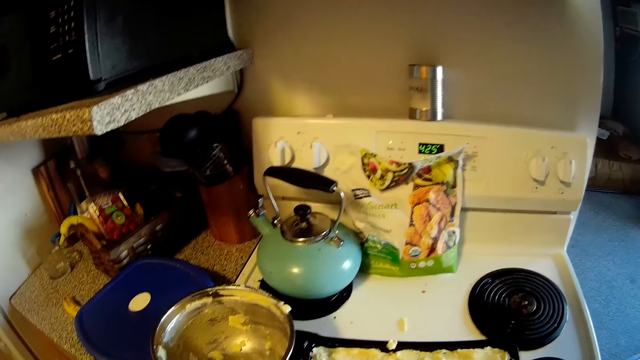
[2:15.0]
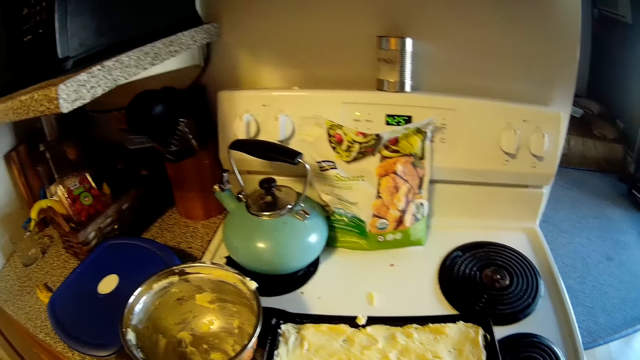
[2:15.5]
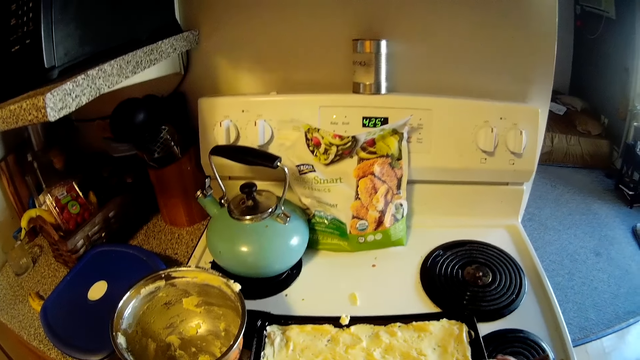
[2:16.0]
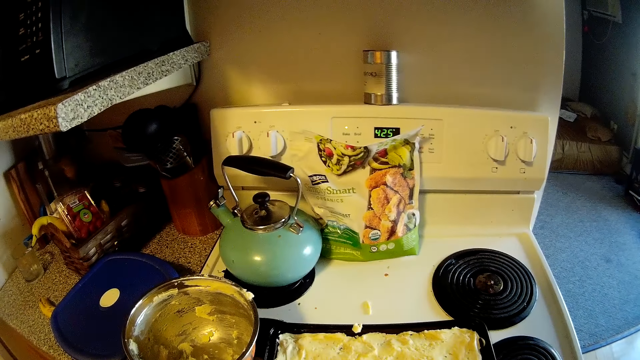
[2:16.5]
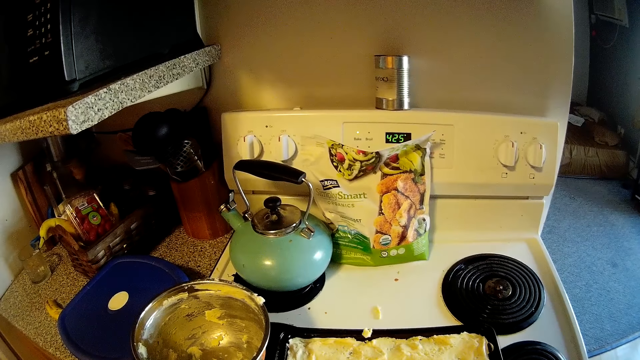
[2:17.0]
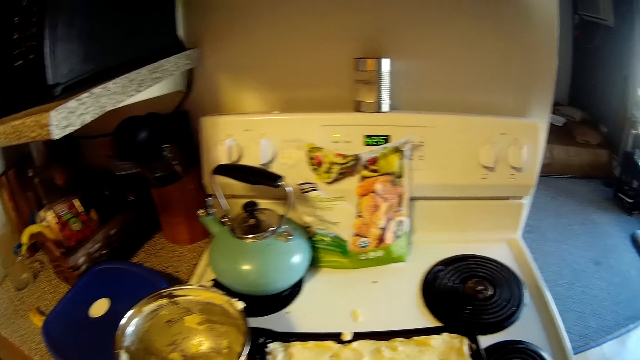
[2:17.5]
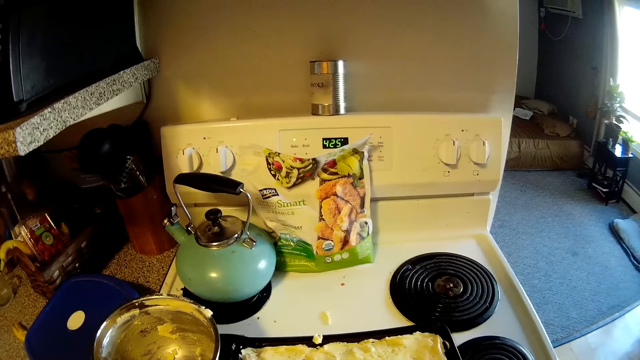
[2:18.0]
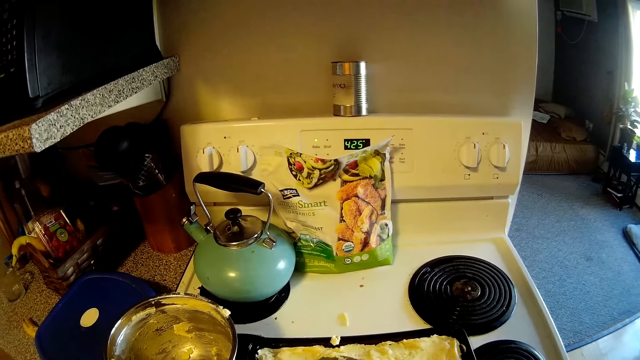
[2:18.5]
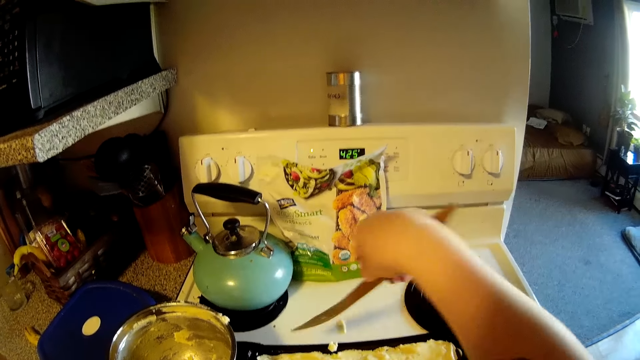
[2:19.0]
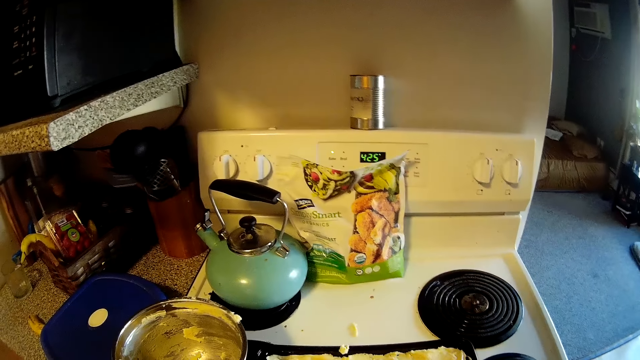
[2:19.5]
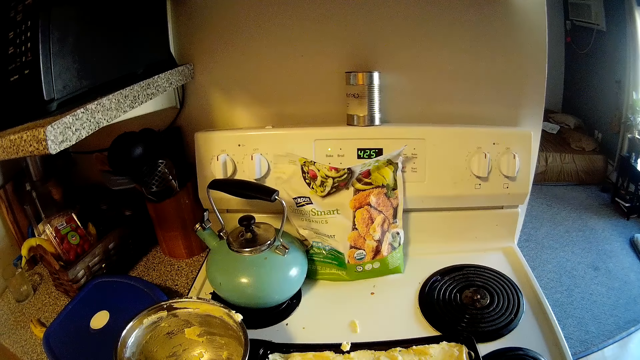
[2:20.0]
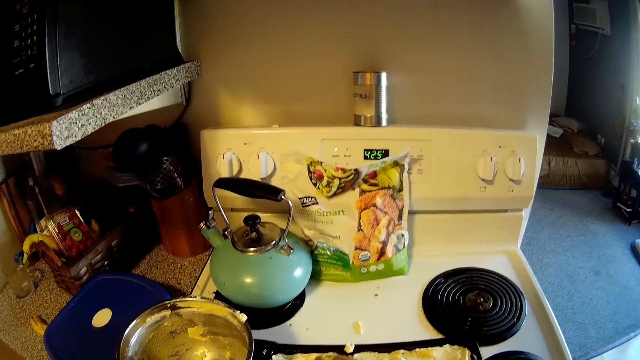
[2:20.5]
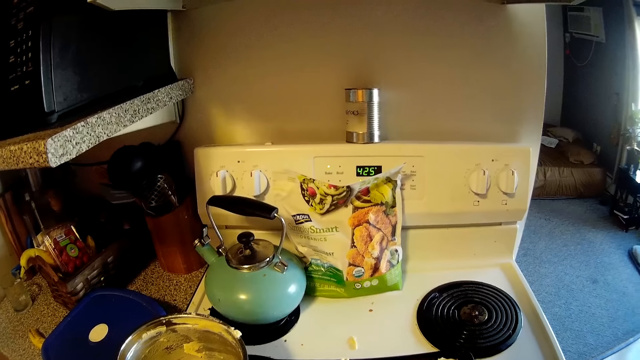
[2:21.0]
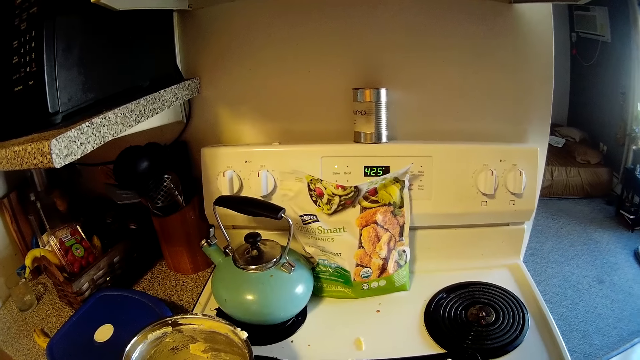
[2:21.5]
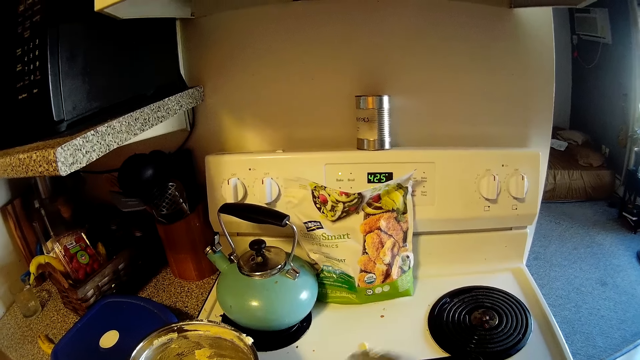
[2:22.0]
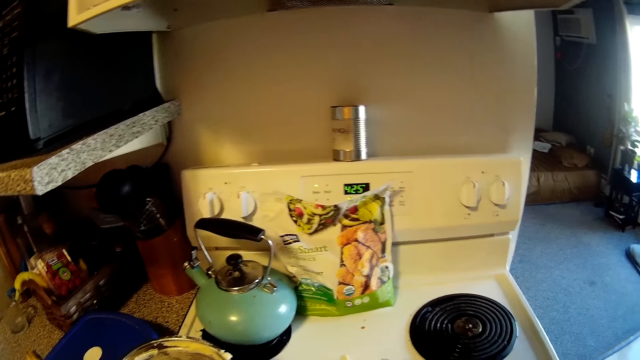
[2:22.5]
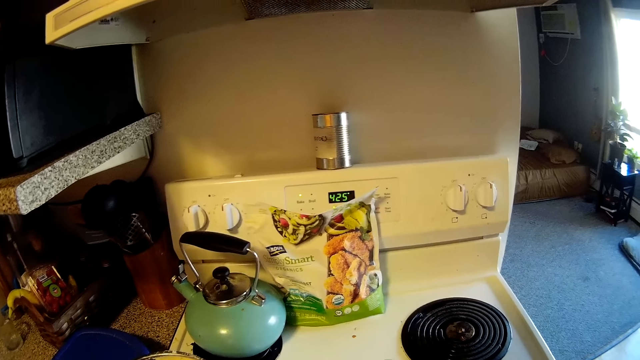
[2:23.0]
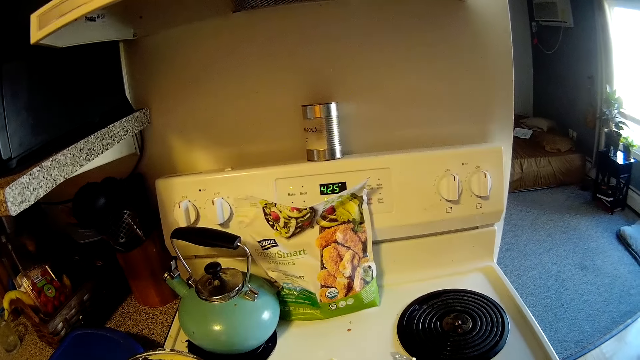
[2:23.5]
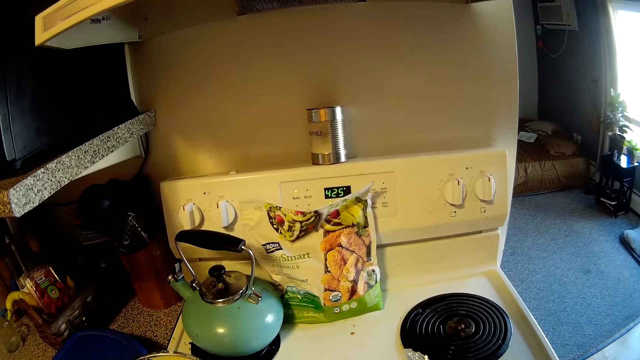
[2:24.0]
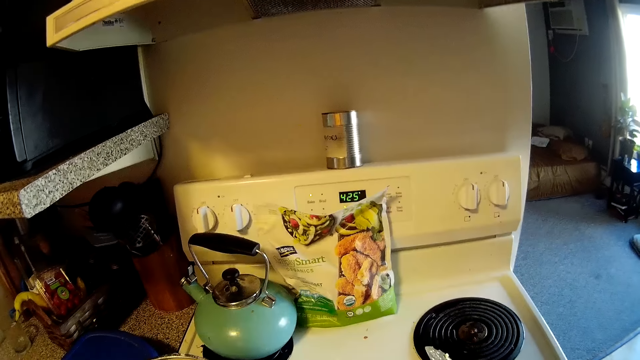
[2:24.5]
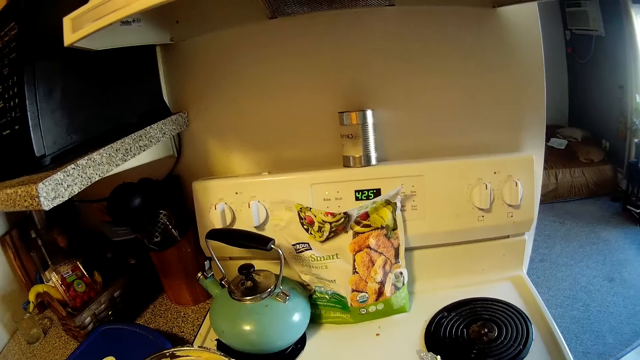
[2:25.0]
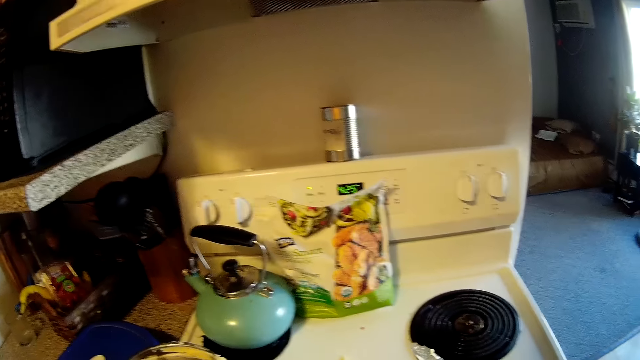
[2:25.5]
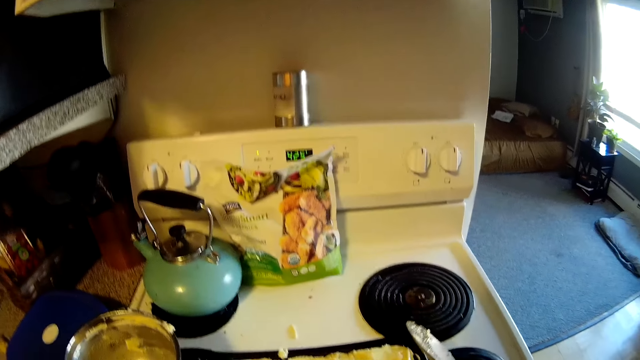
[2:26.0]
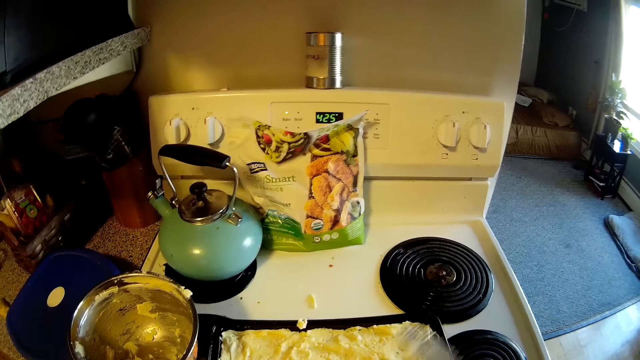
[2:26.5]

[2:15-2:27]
The camera wearer flattens the pizza dough on the tray with the wooden spatula in her right hand.

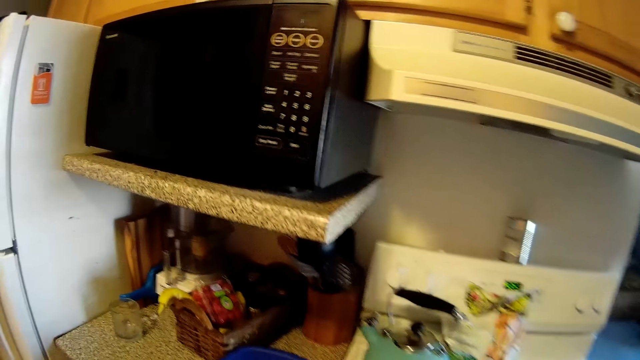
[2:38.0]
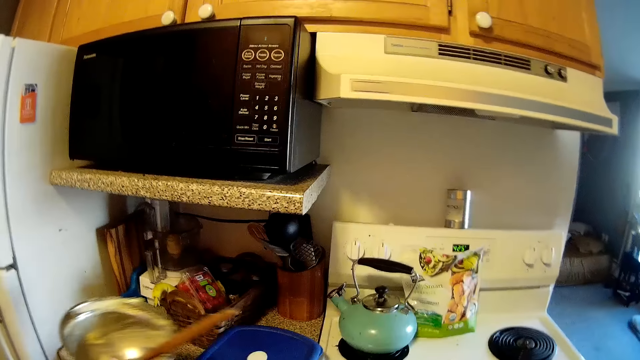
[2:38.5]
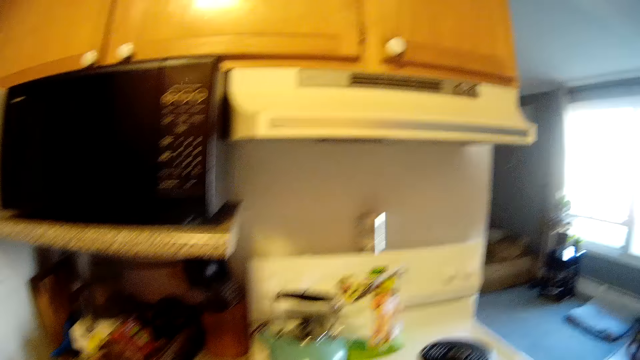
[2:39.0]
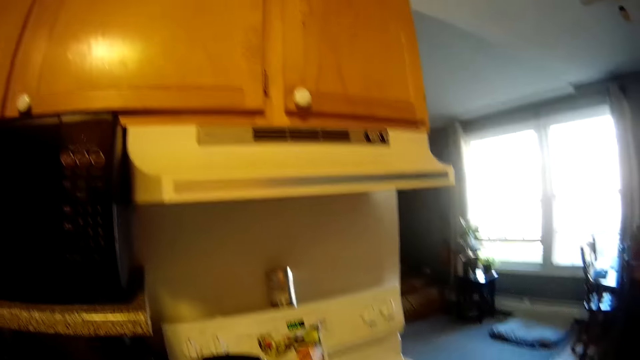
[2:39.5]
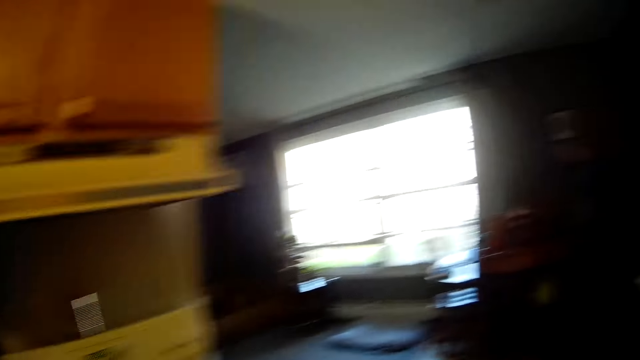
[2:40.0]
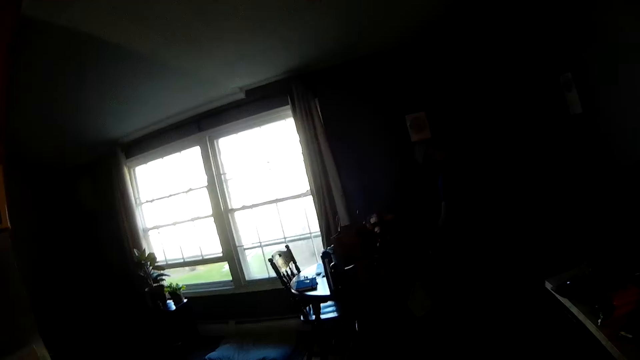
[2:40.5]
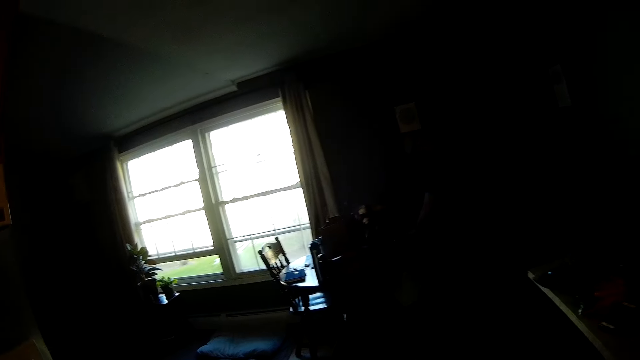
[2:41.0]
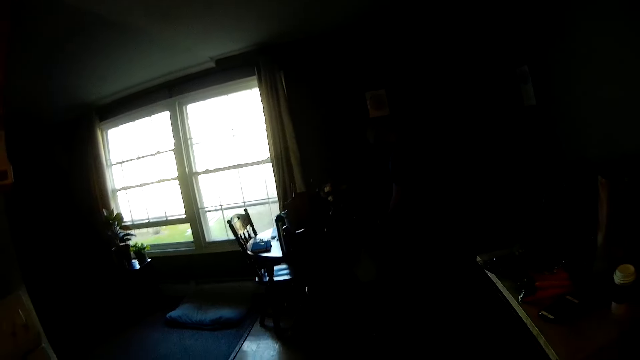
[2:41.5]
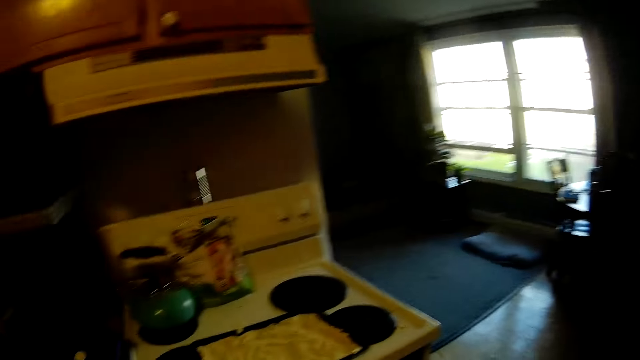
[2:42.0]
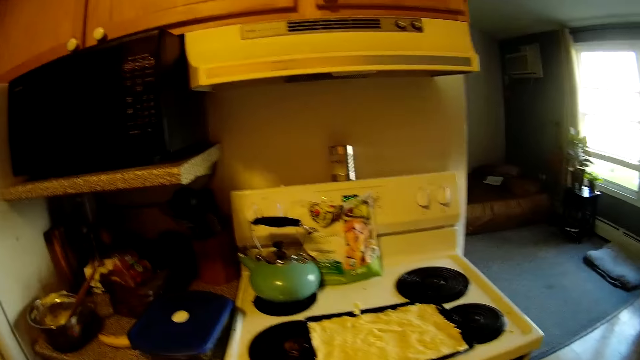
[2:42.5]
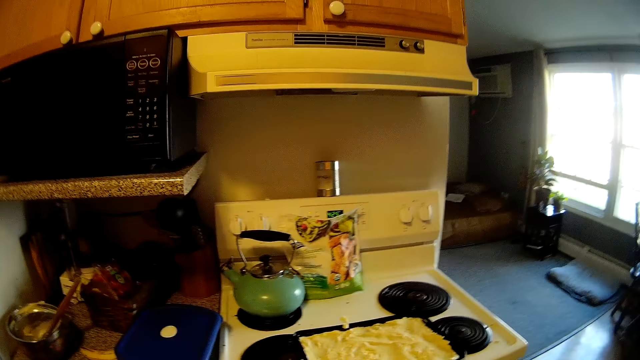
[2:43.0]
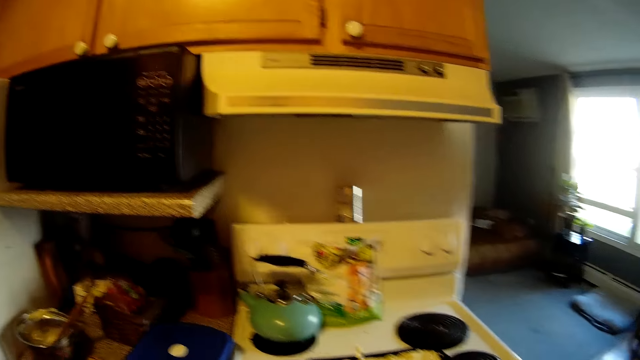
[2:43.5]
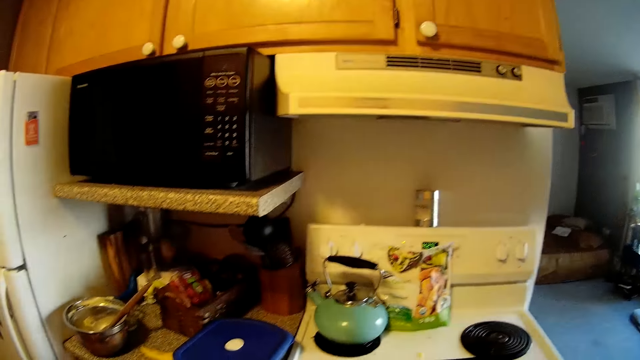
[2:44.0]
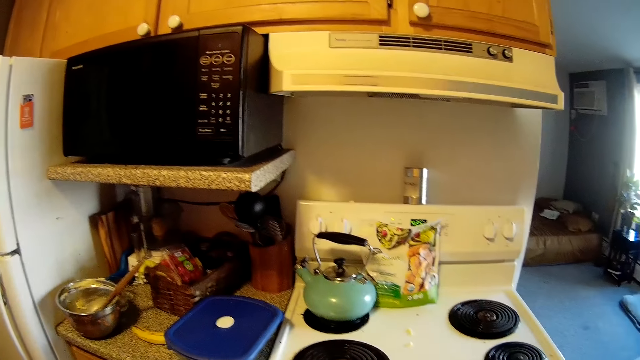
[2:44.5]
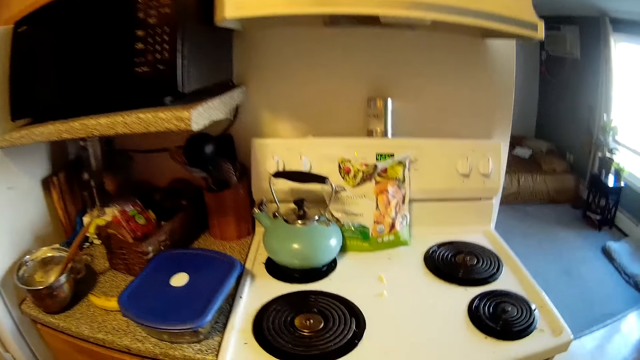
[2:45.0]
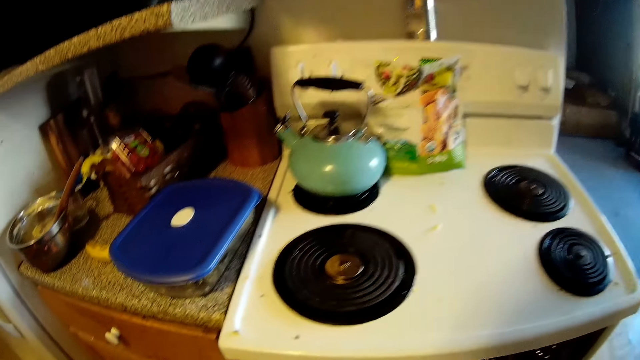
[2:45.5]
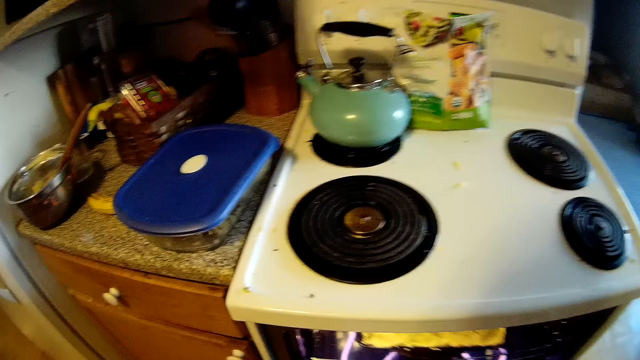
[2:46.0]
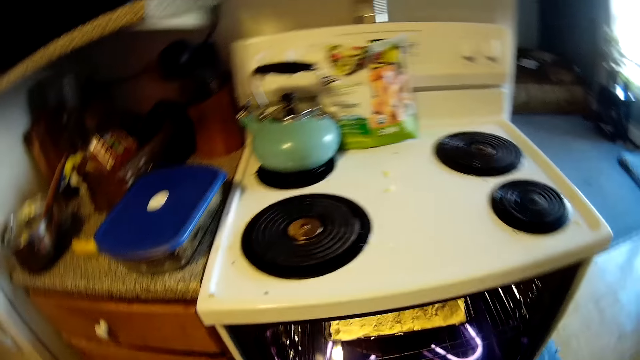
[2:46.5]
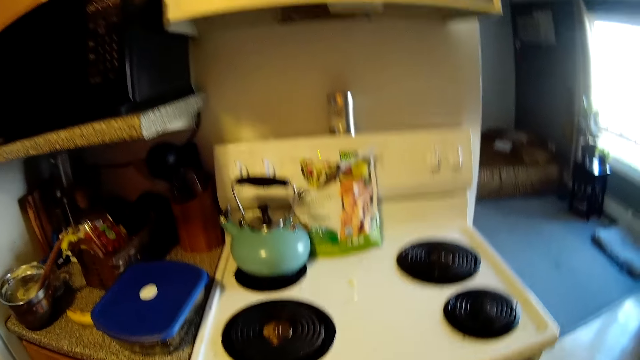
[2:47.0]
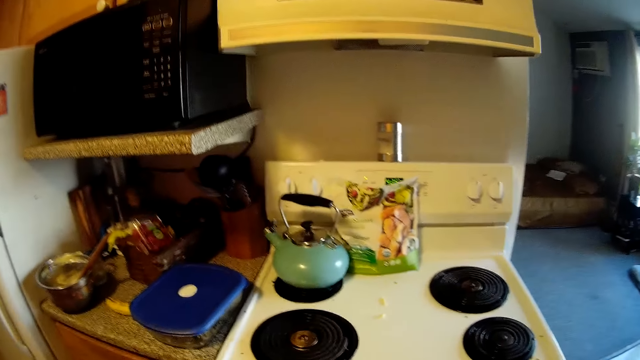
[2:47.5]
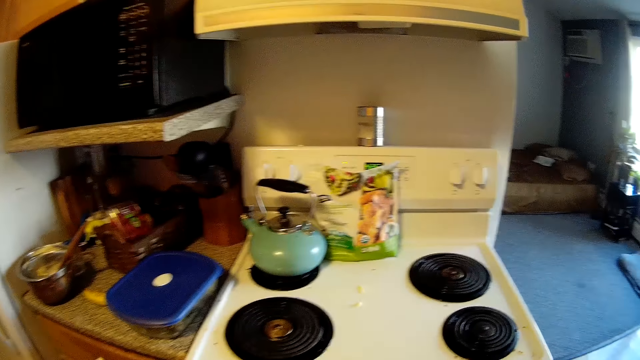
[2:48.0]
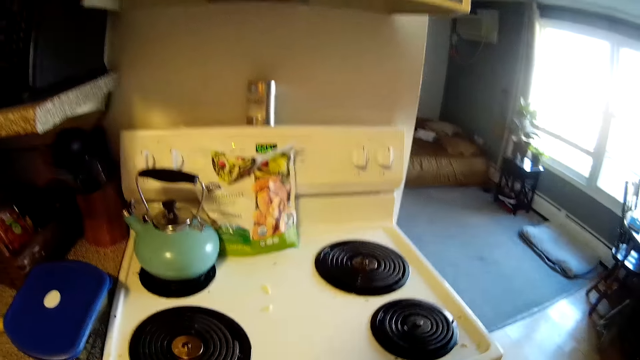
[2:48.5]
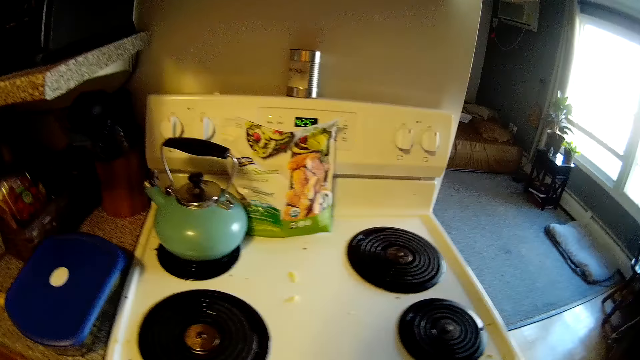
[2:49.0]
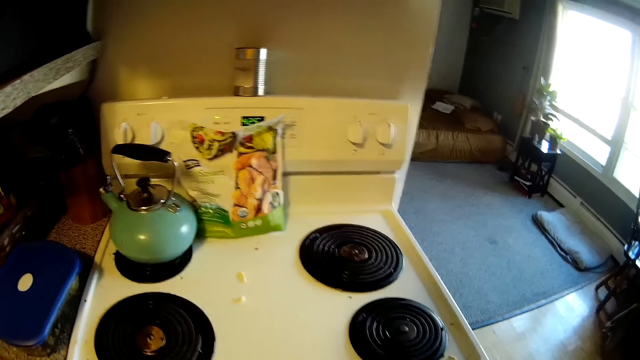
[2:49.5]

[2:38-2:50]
The camera wearer places the bowl on a kitchen counter from the kitchen stove with her left hand. She puts the tray on the oven.
